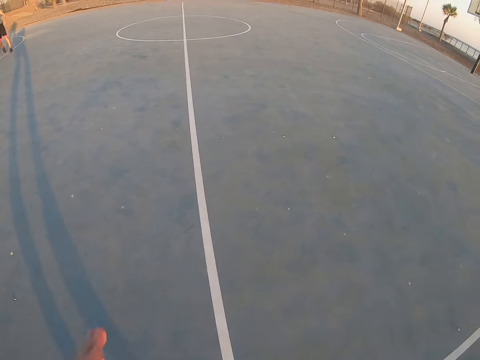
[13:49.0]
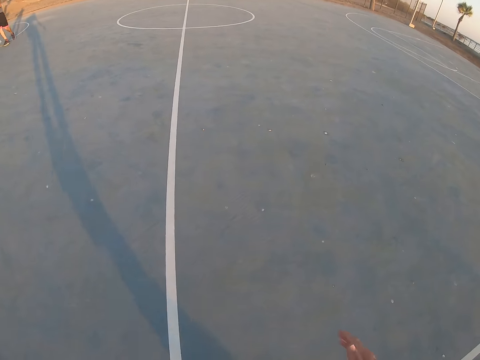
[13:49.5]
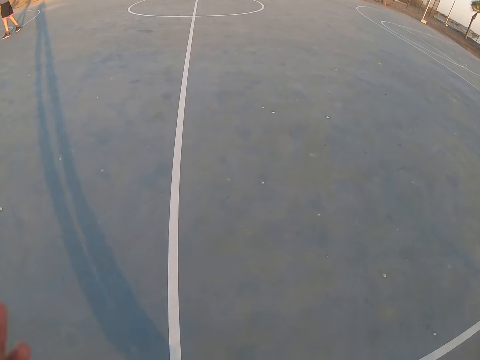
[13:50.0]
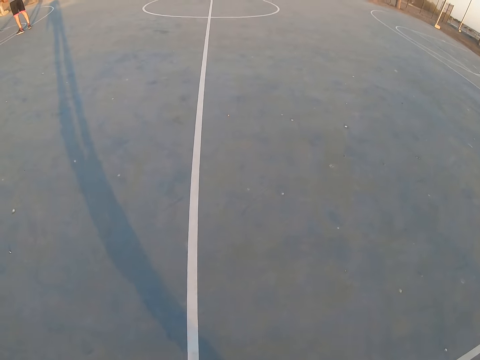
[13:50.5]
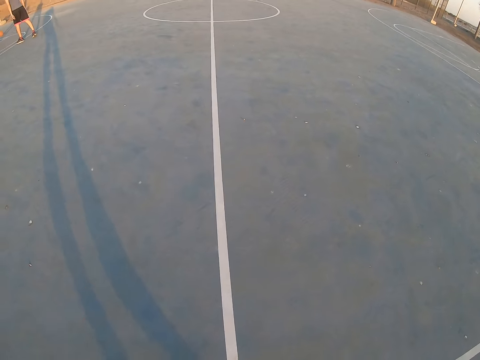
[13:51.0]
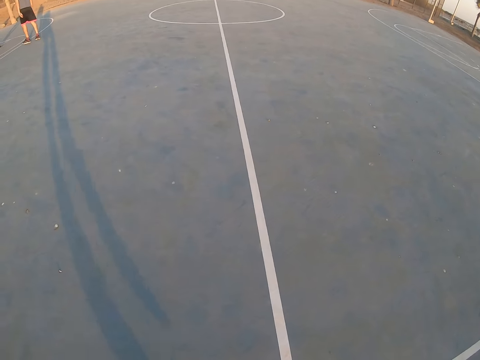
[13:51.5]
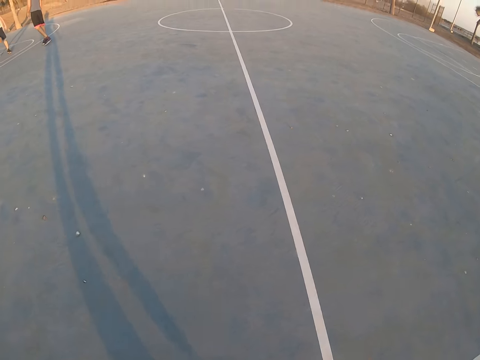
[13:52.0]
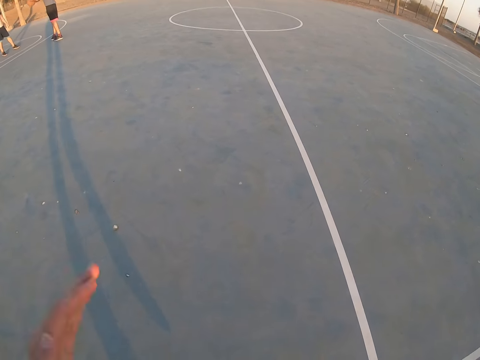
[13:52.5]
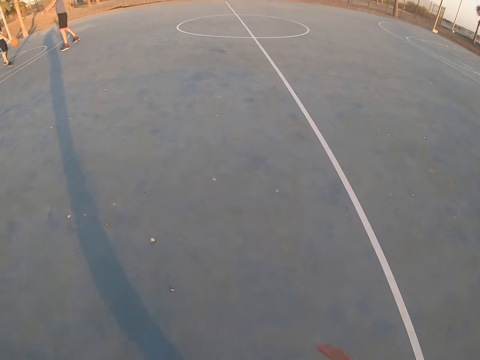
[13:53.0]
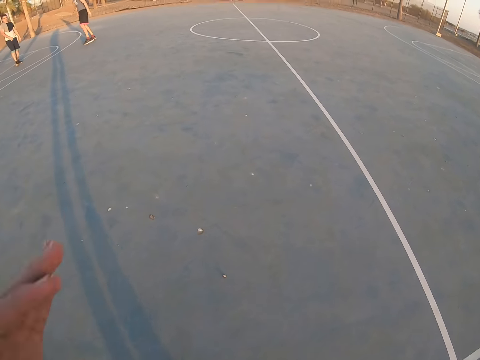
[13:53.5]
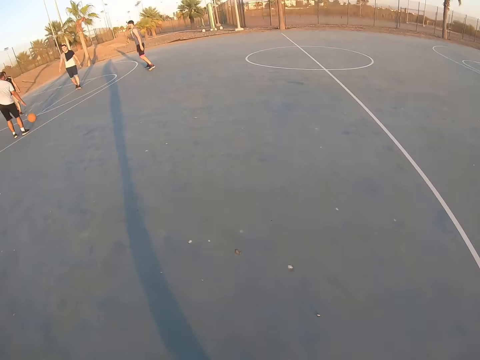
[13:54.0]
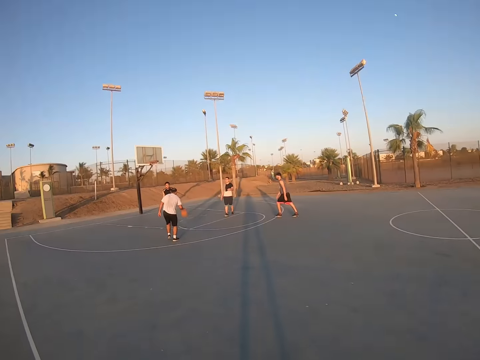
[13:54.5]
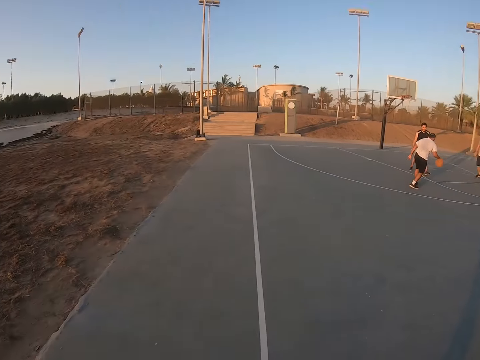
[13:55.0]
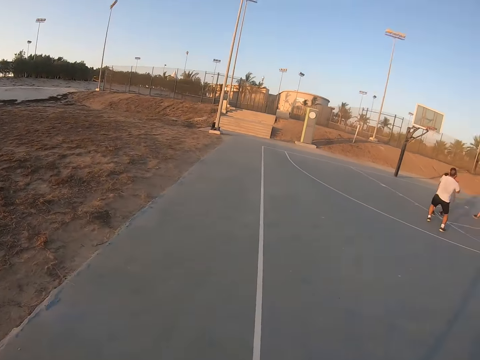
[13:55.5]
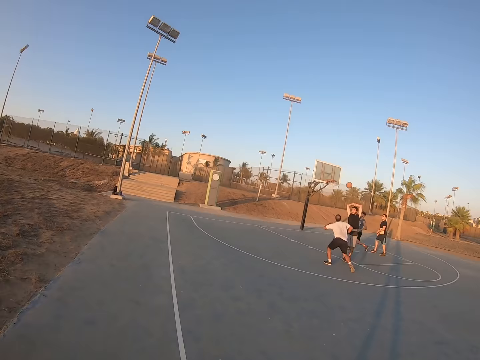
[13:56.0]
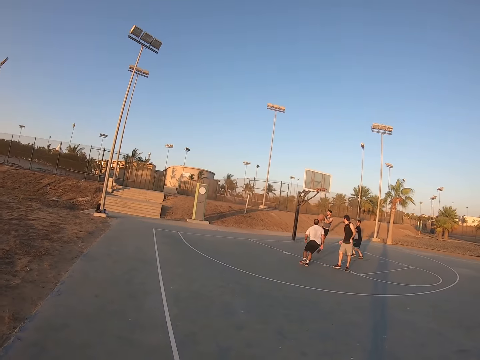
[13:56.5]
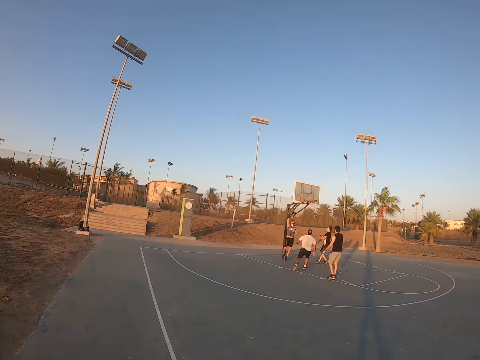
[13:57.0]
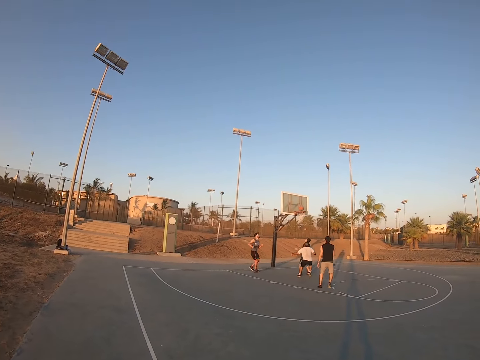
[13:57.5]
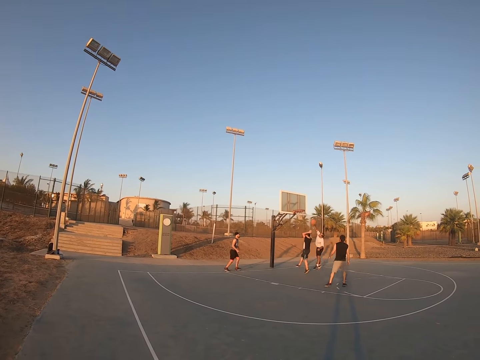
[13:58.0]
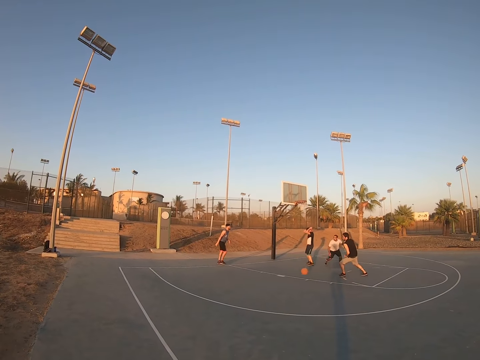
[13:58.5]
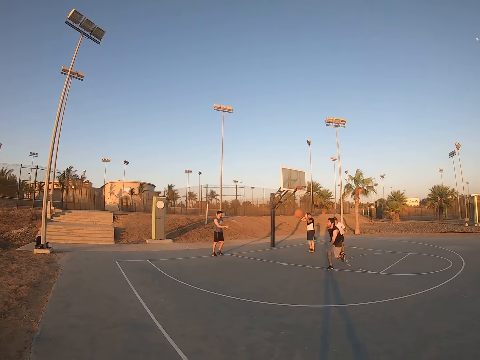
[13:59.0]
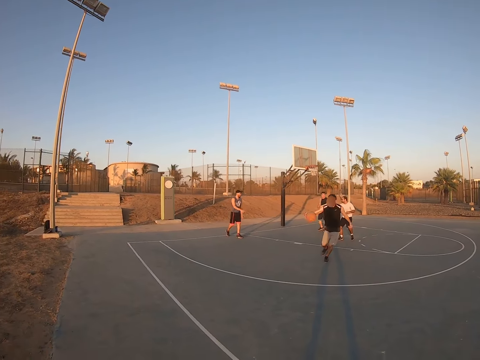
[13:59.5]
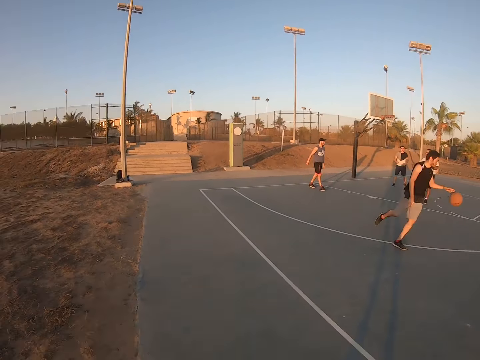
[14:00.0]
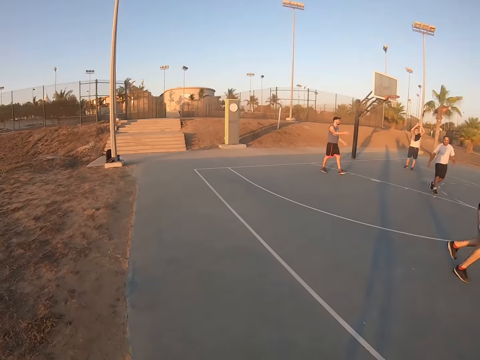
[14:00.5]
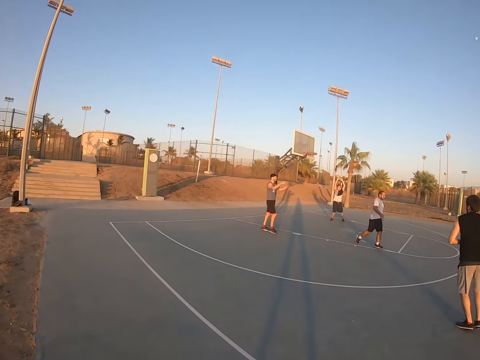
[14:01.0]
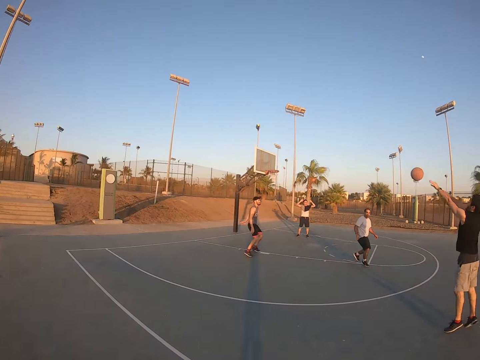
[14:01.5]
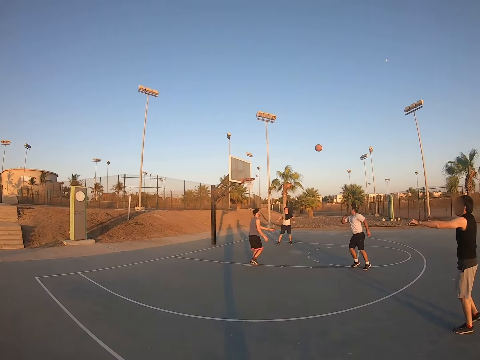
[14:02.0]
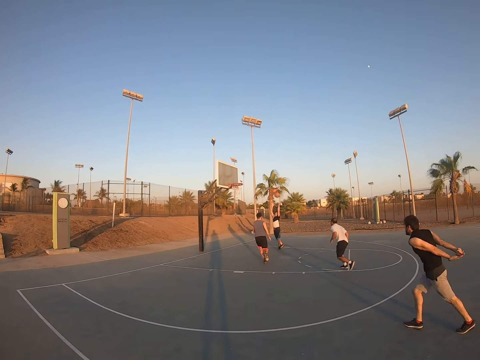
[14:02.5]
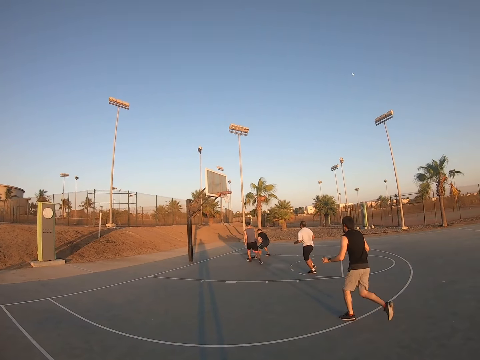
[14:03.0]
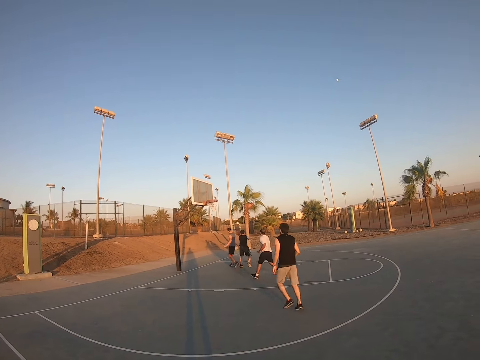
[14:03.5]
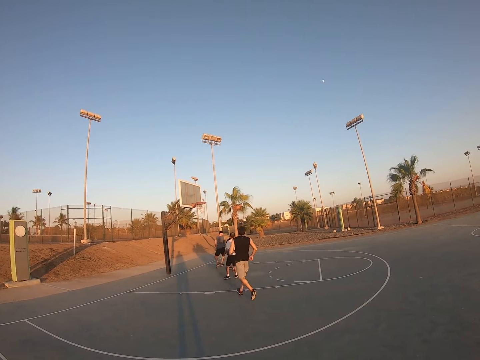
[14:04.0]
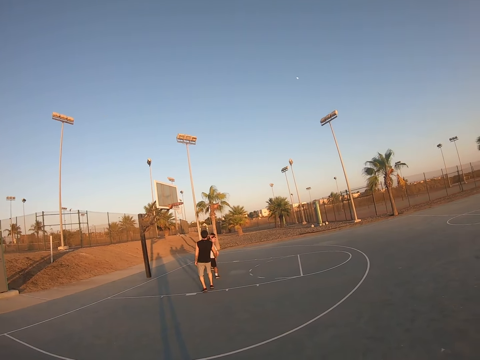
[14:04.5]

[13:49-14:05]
The camera wearer moves around. A man catches the ball and throws the ball to the field goal. Another man runs after the ball, bounces the ball, and throws the ball to a third man. The third man catches the ball.

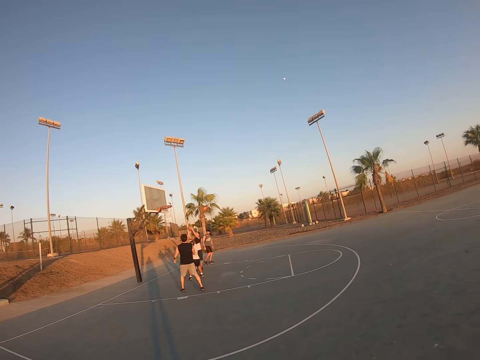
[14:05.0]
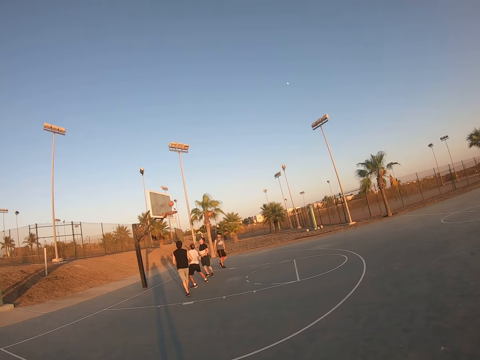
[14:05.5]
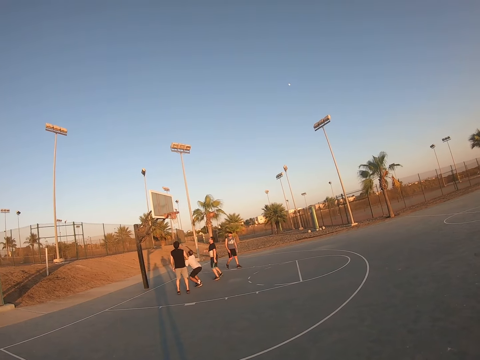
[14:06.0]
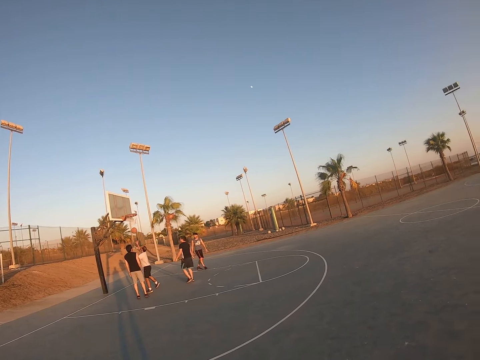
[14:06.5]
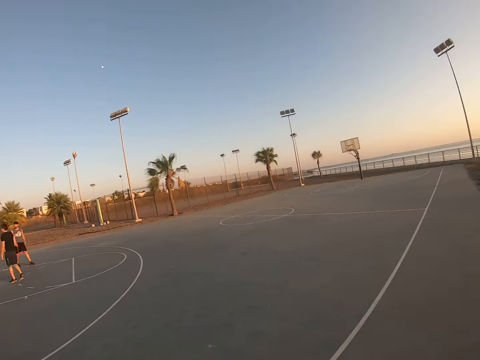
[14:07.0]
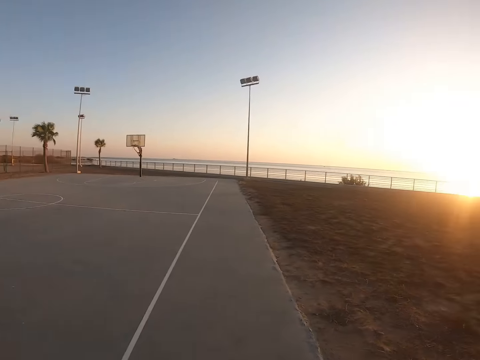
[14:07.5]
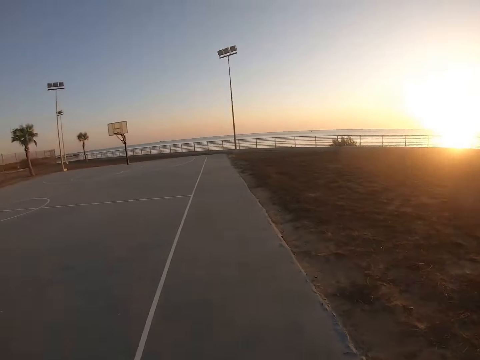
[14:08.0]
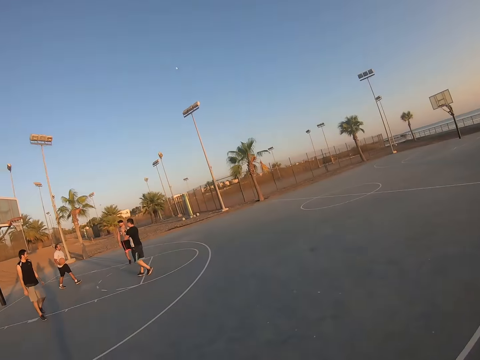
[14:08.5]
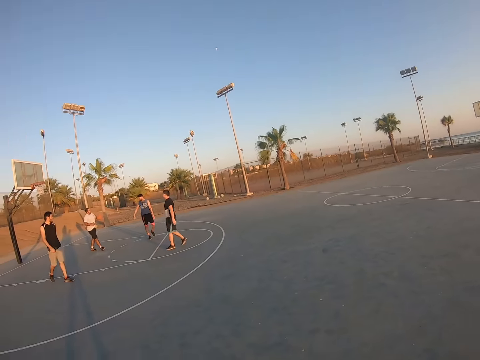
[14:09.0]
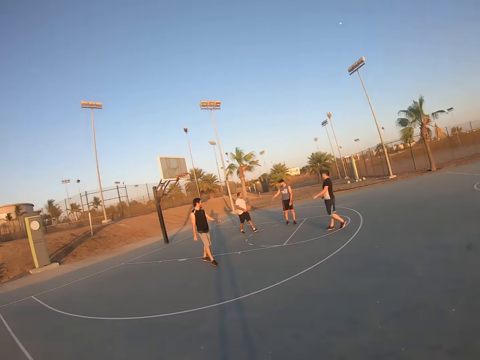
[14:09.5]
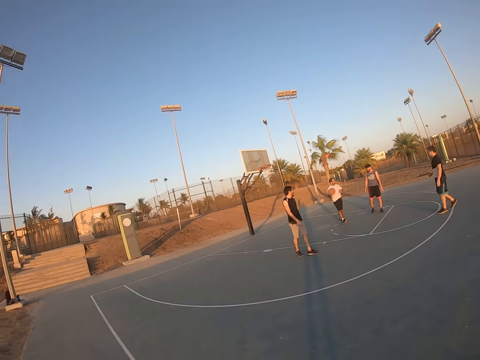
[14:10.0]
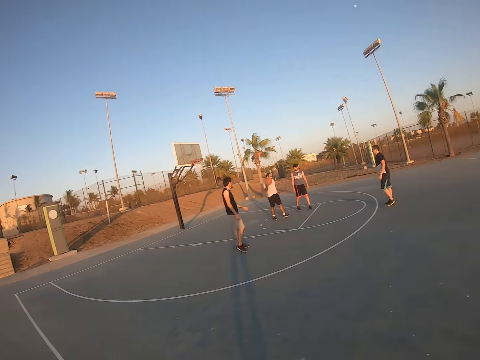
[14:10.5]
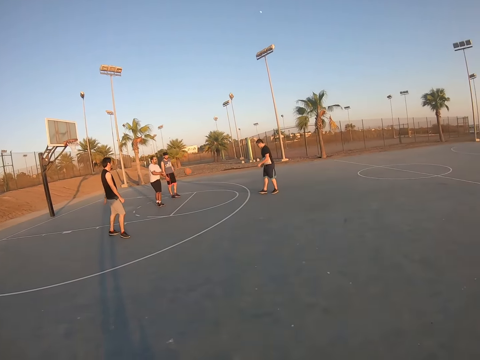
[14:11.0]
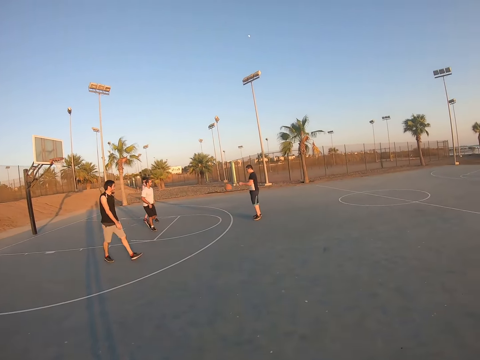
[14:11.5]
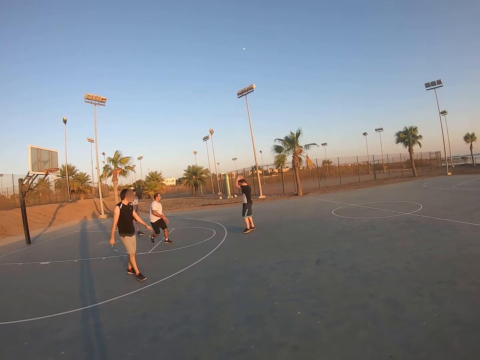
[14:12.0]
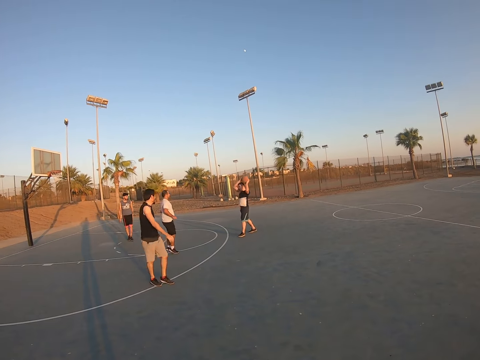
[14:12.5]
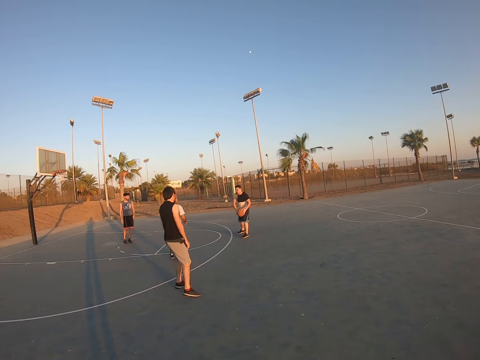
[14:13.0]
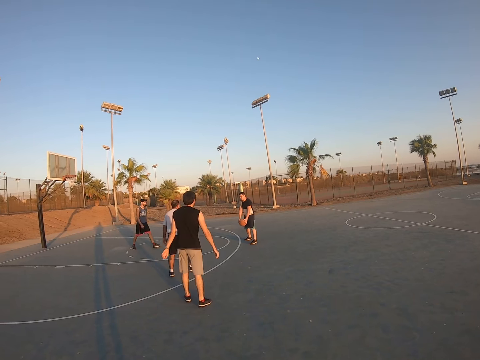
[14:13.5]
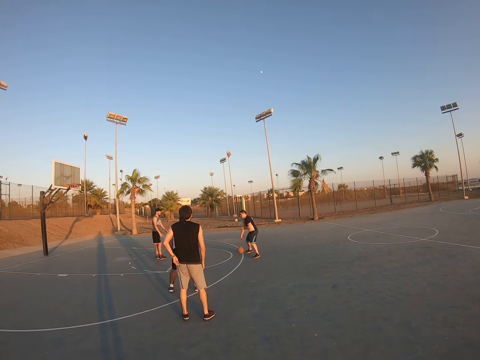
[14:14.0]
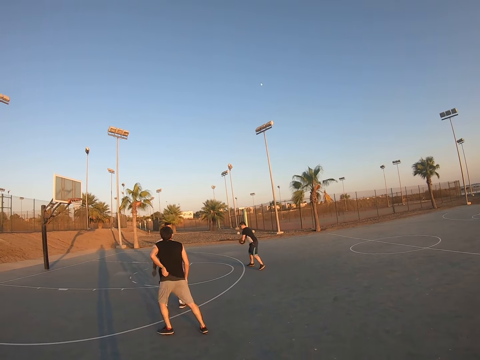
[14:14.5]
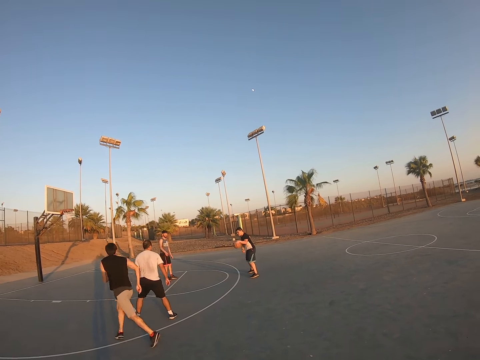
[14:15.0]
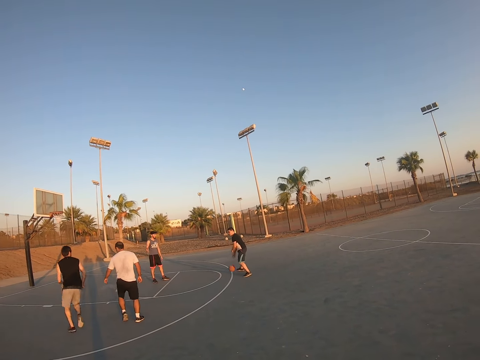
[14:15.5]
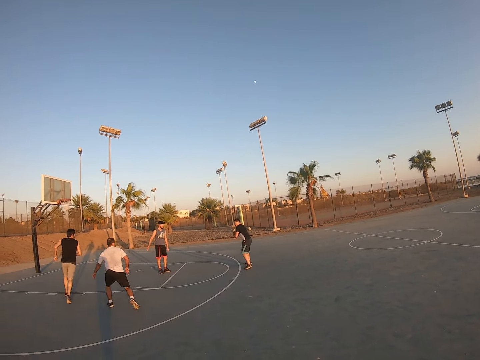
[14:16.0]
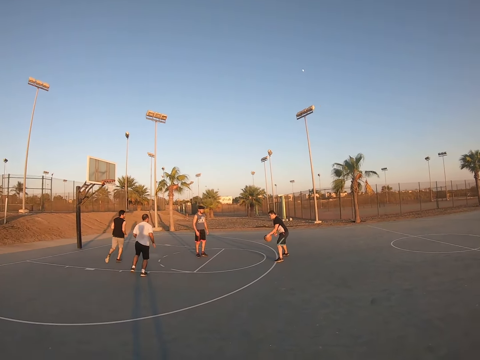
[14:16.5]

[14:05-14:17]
A man throws the ball to the field goal and scores the field goal. The camera wearer looks around. Another man catches the ball and throws the ball to the first man. The first man bounces the ball.
